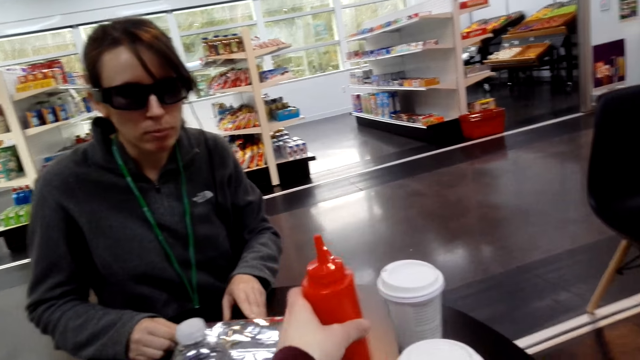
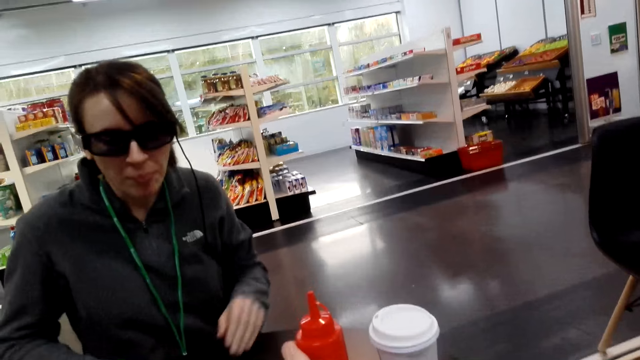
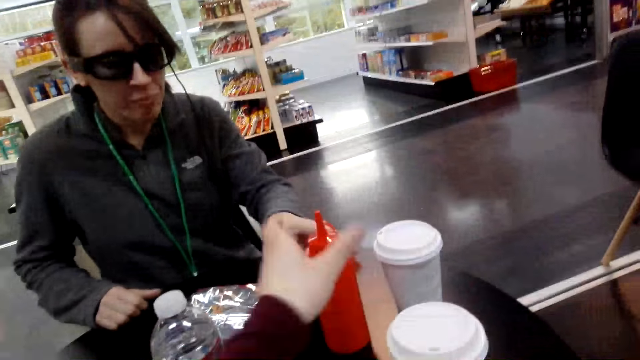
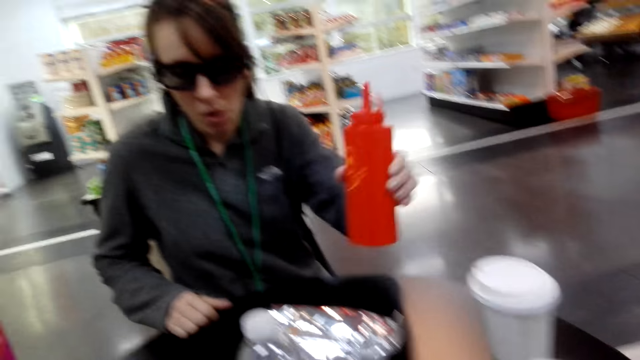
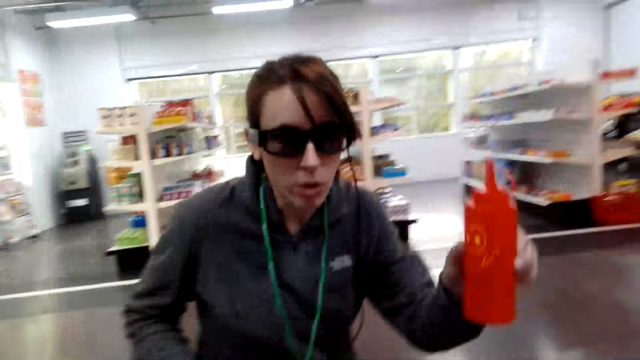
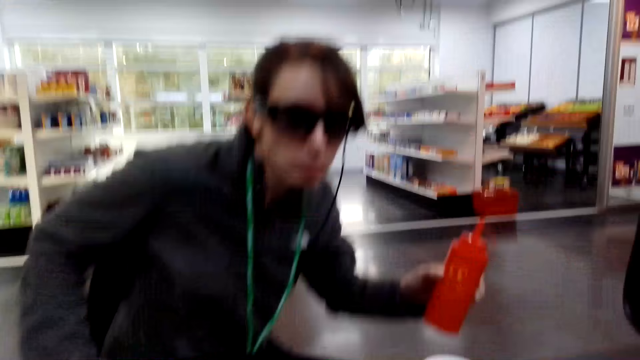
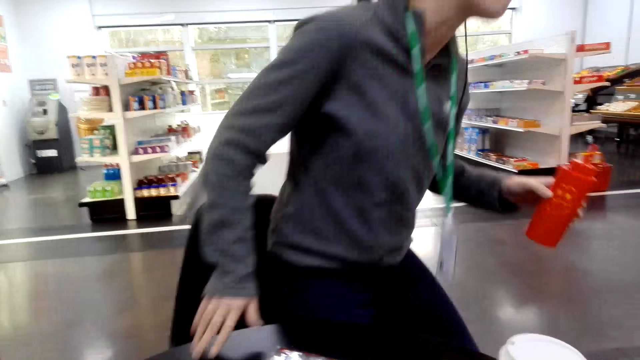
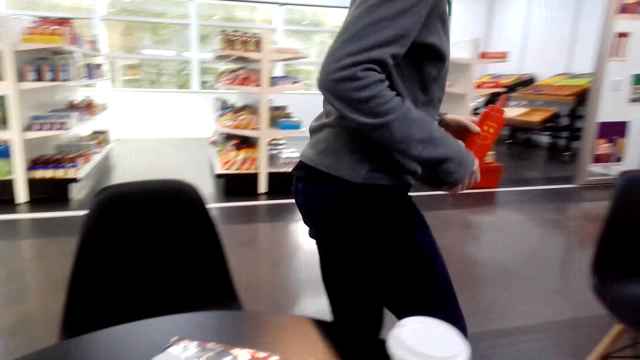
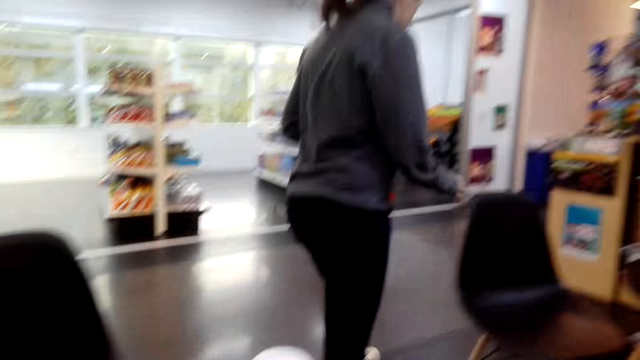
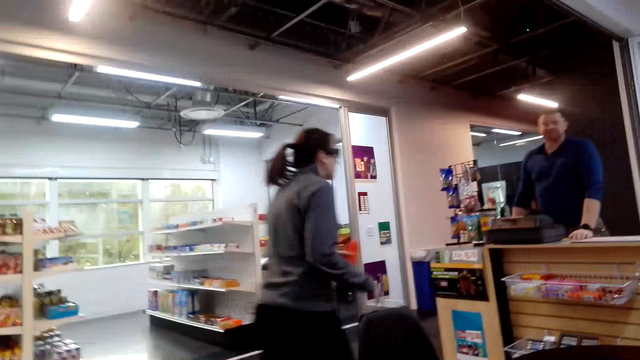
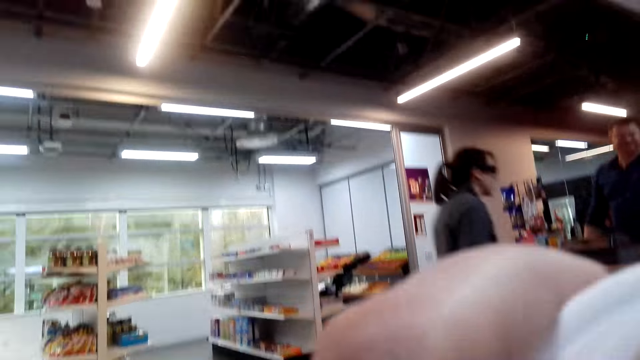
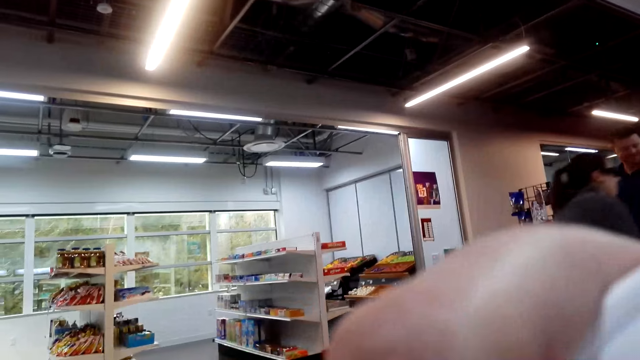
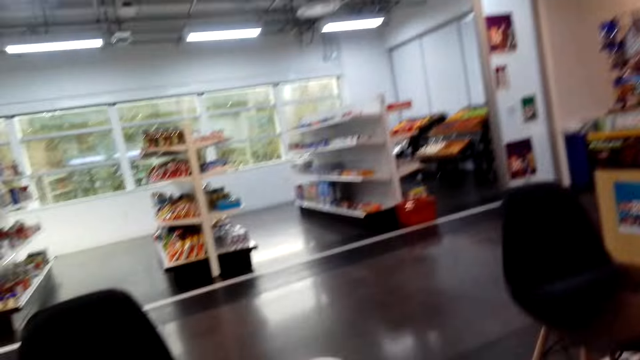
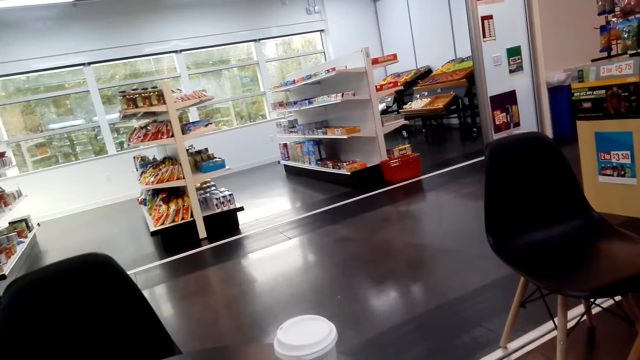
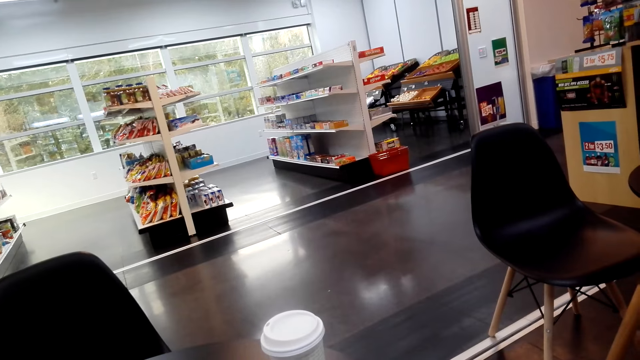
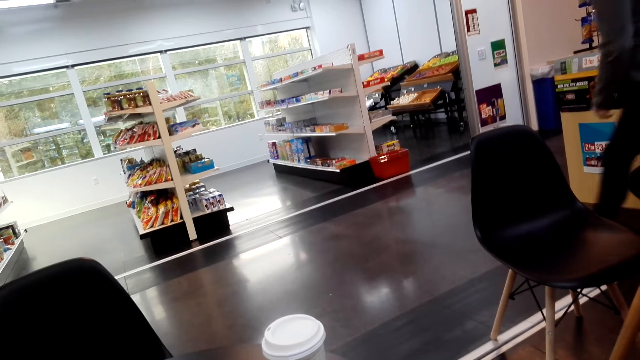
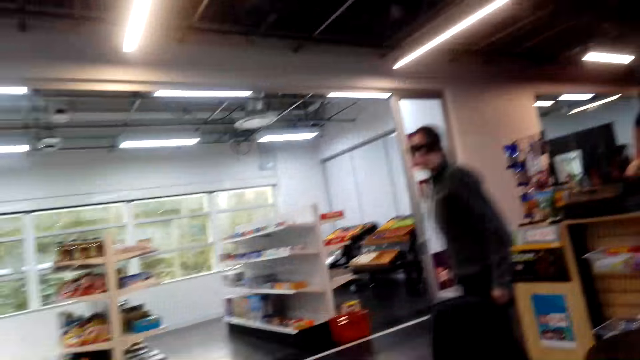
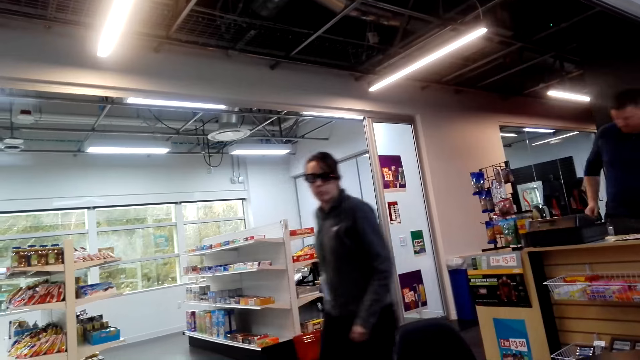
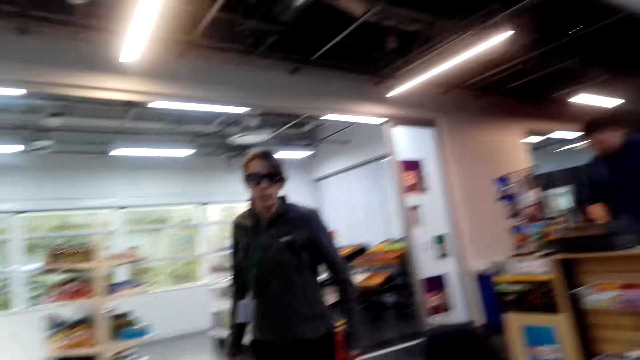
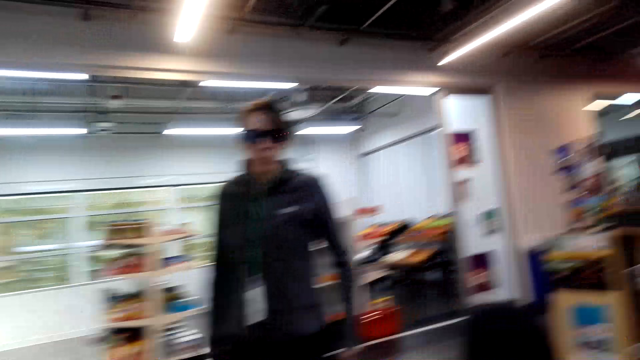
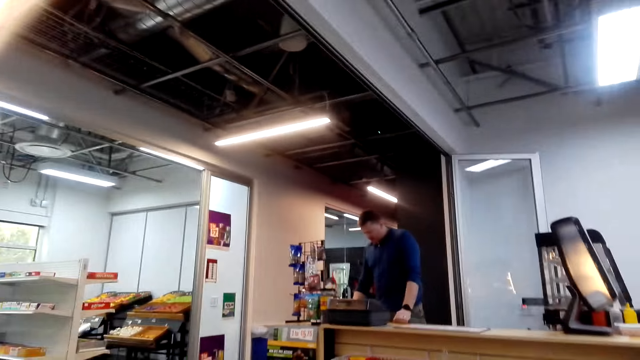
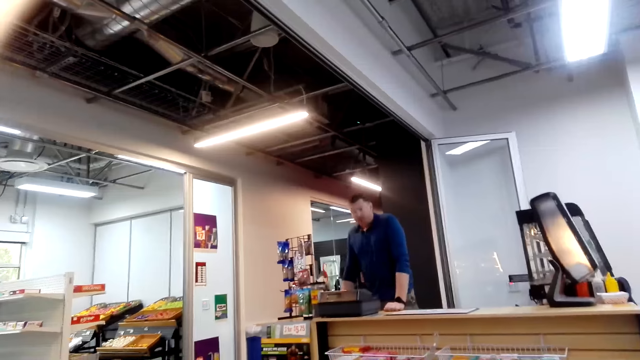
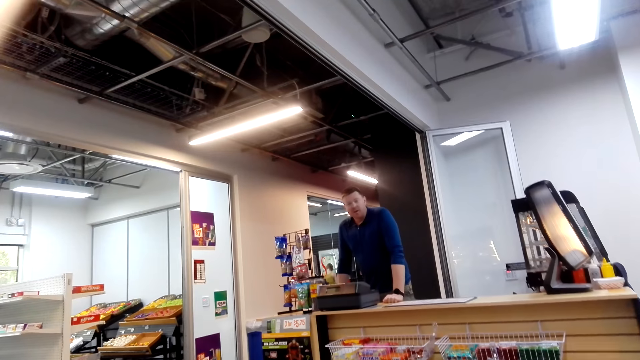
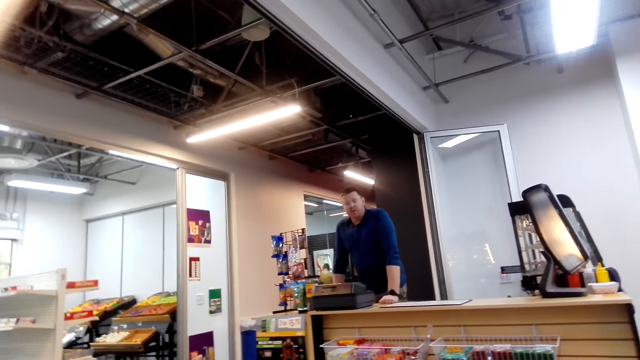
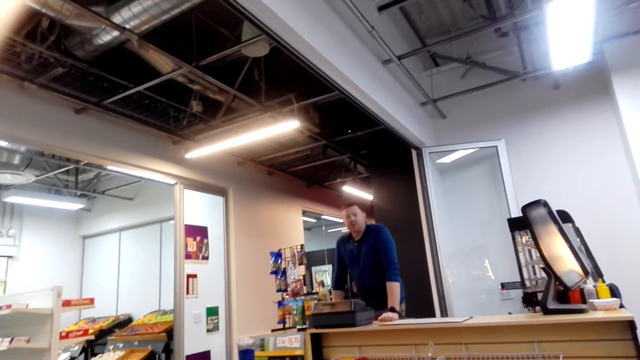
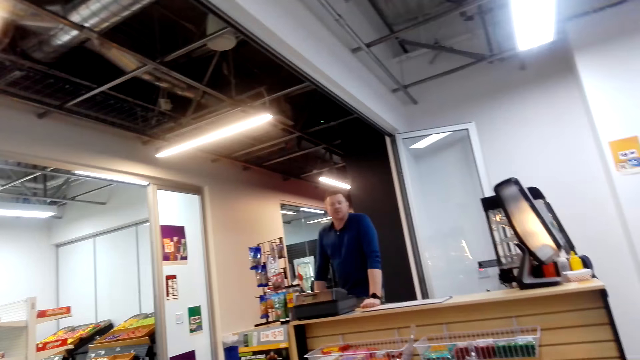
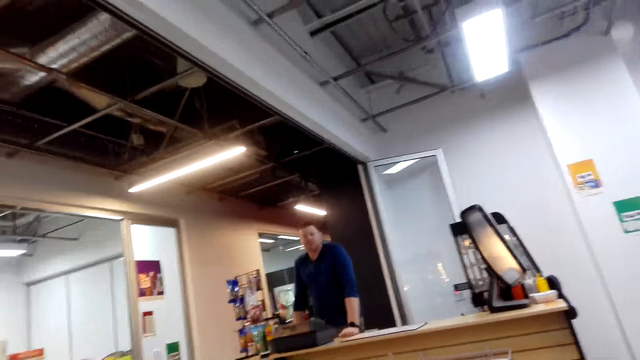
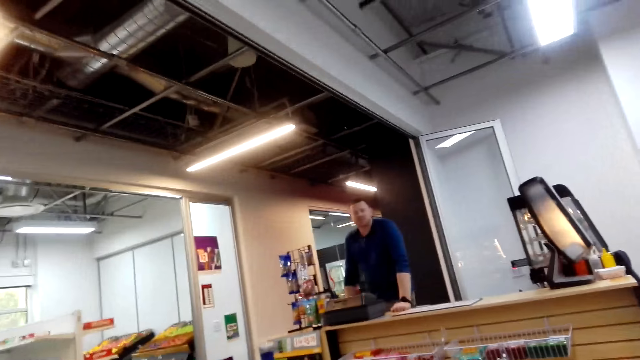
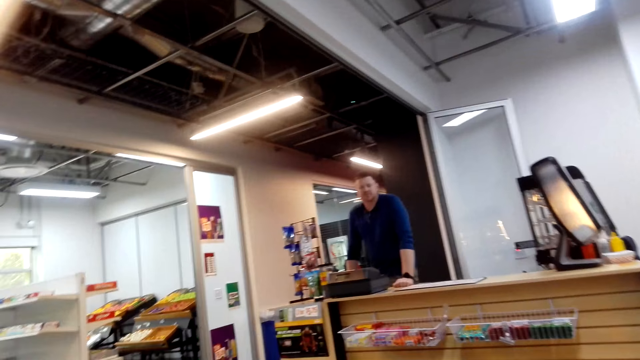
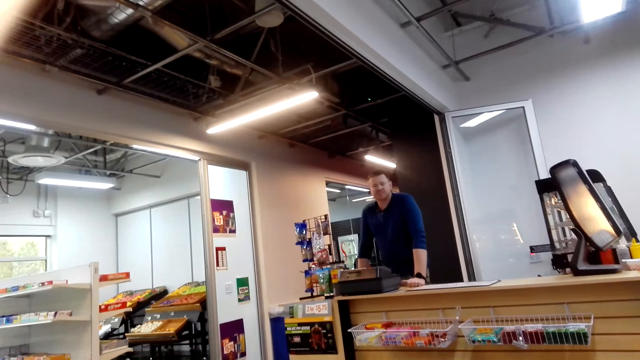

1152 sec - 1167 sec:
The camera wearer puts the ketchup down. A woman picks up the ketchup. The woman walks around in the shop. The camera wearer looks at another person.

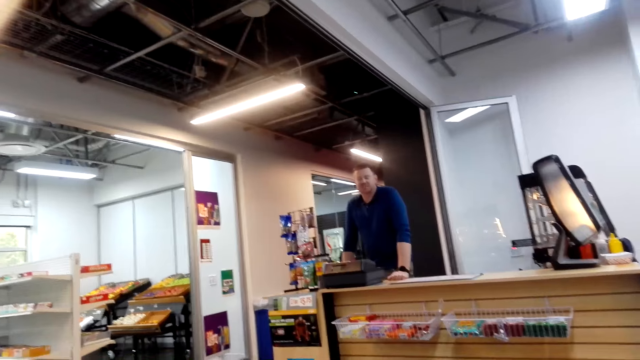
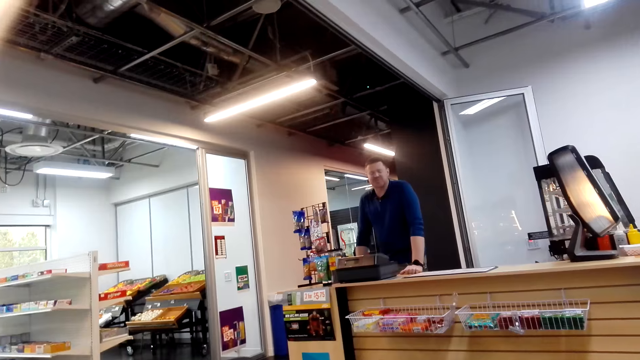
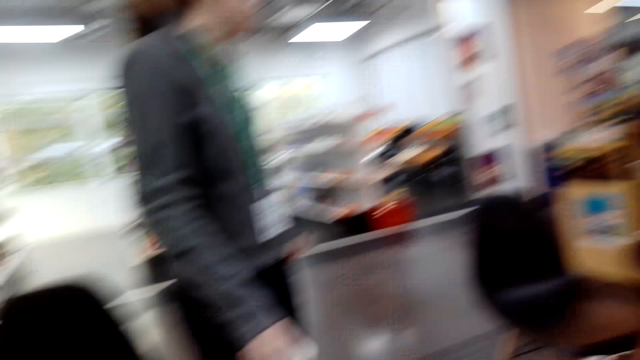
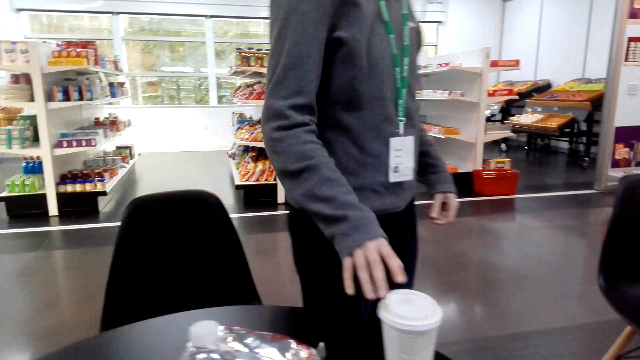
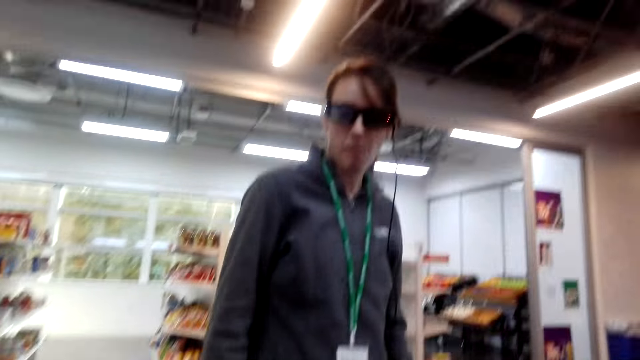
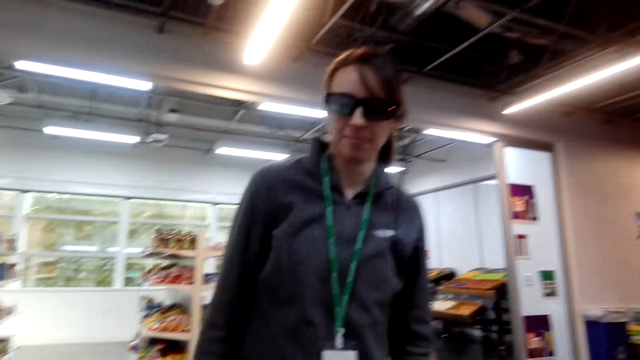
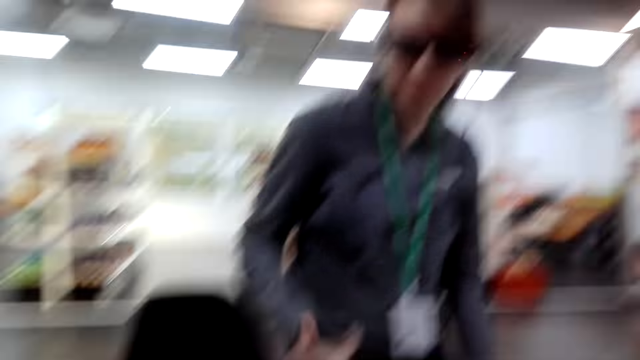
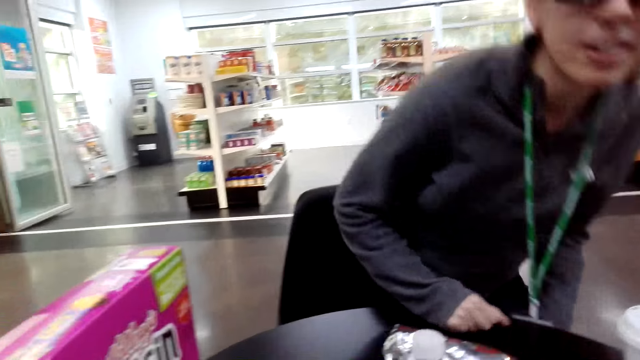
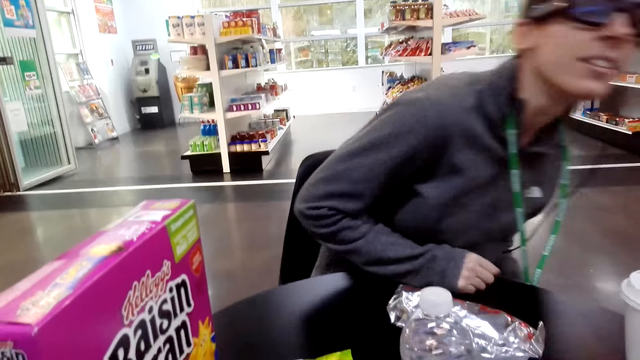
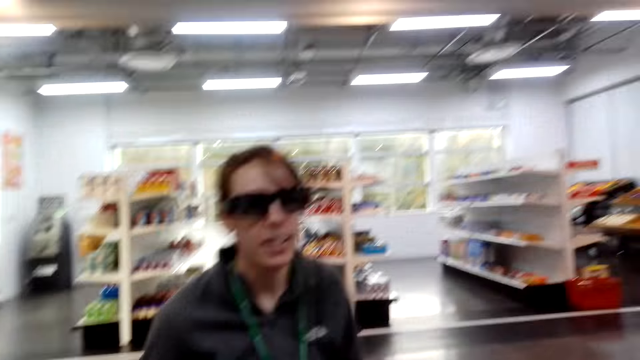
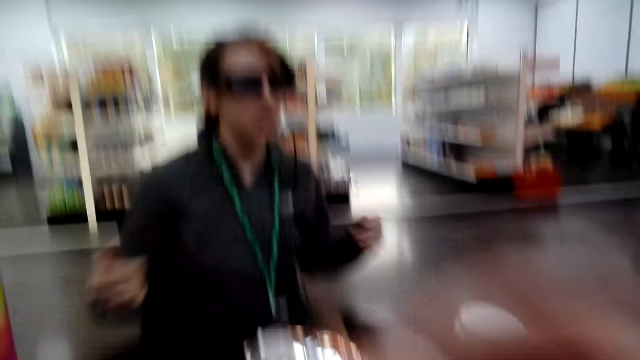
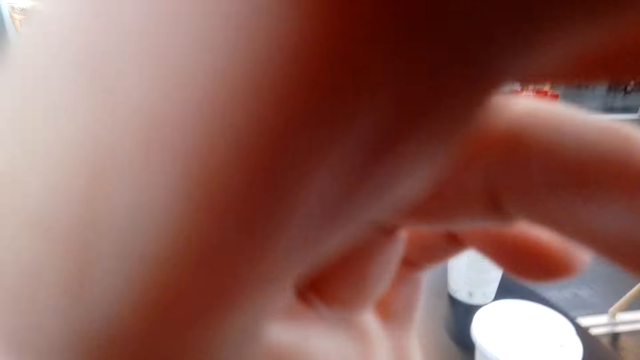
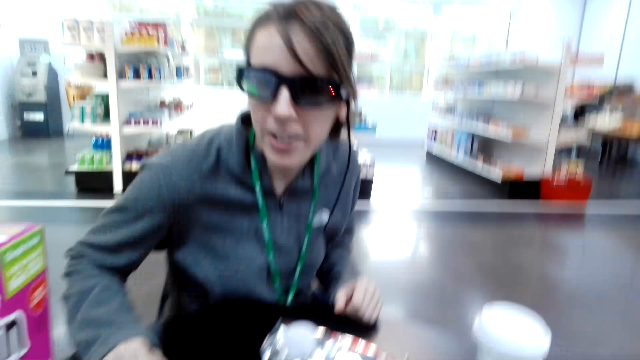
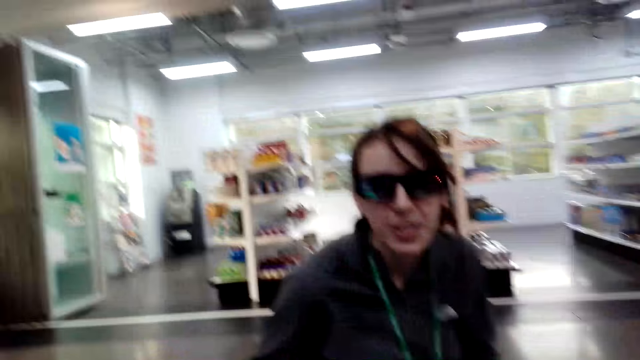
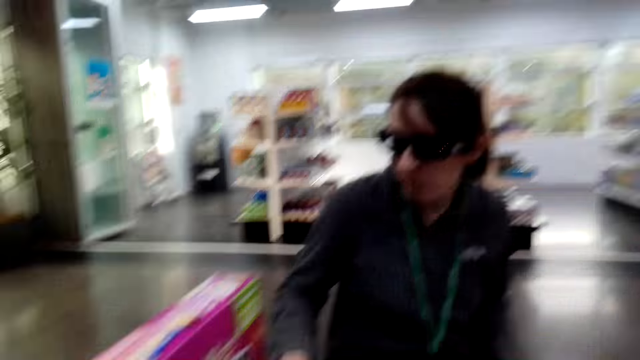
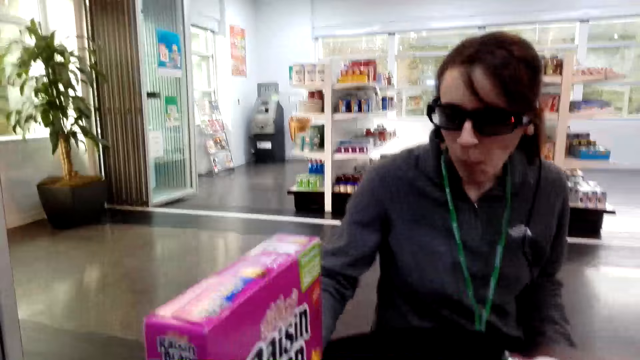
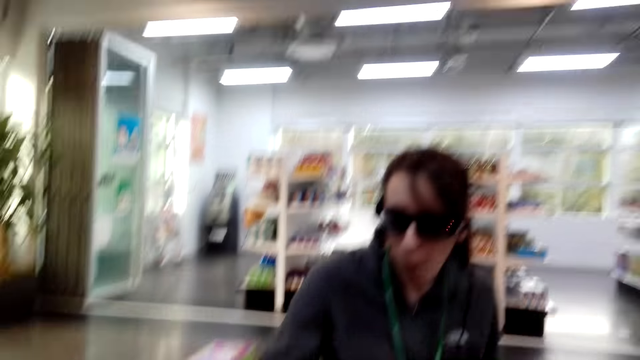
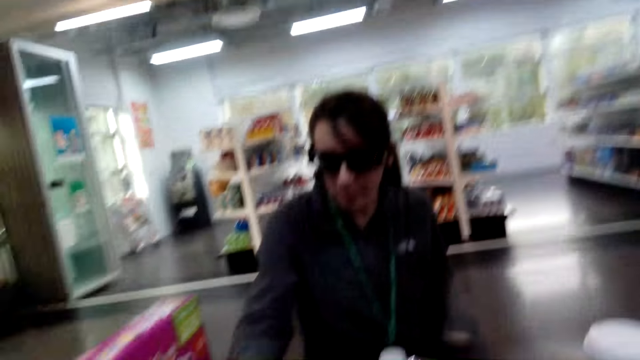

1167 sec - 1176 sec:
The woman sits on the chair. The camera wearer touches the camera. The woman looks at a paper and pulls a box.
